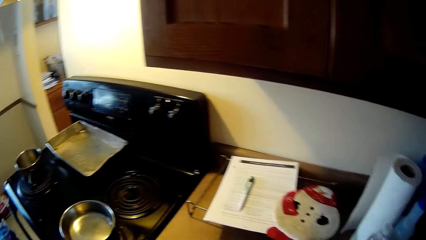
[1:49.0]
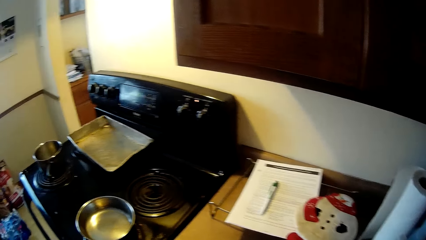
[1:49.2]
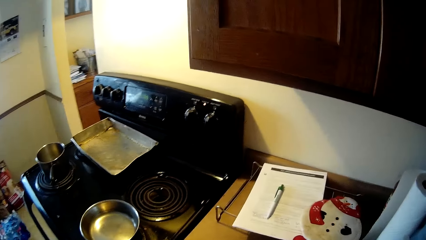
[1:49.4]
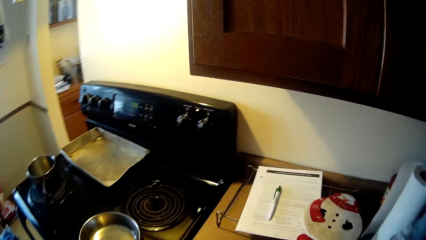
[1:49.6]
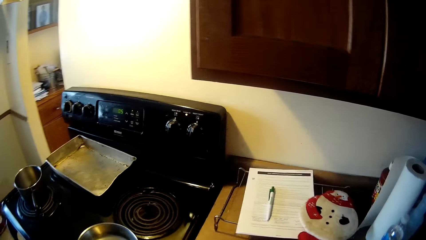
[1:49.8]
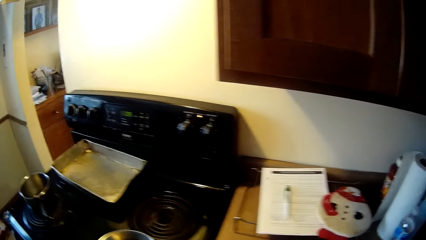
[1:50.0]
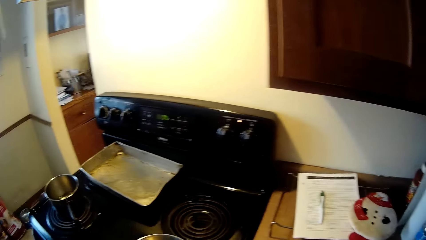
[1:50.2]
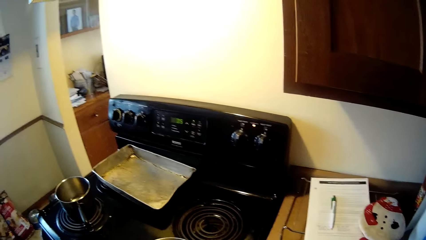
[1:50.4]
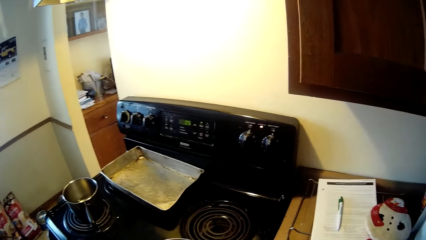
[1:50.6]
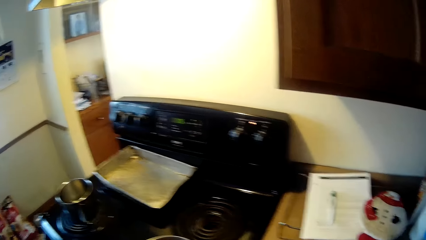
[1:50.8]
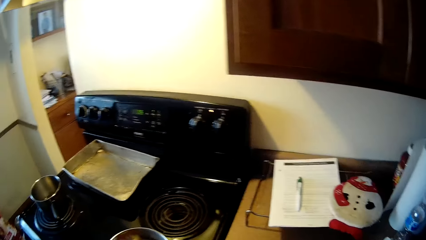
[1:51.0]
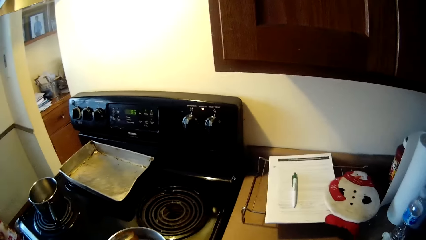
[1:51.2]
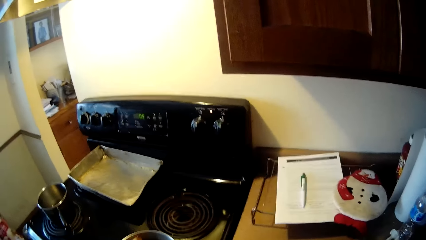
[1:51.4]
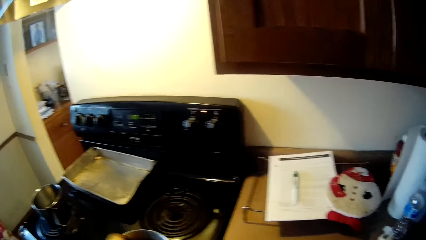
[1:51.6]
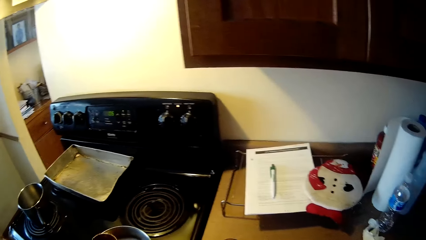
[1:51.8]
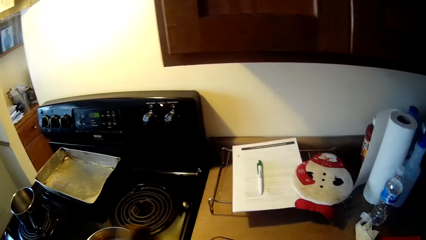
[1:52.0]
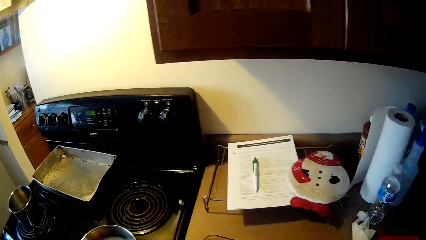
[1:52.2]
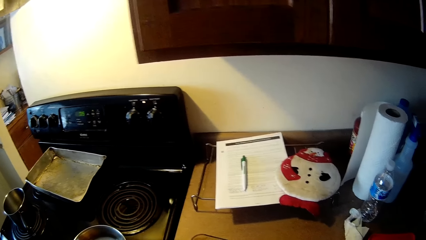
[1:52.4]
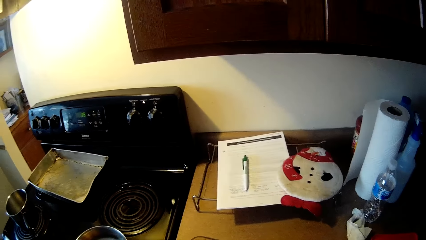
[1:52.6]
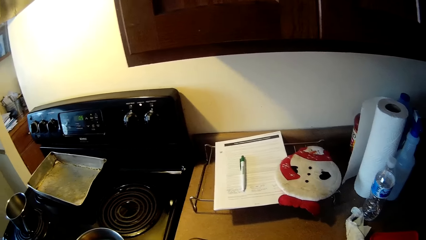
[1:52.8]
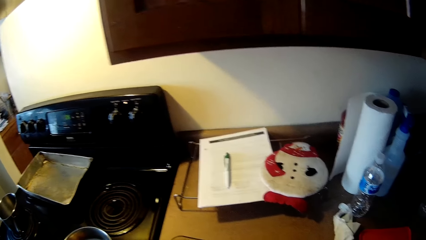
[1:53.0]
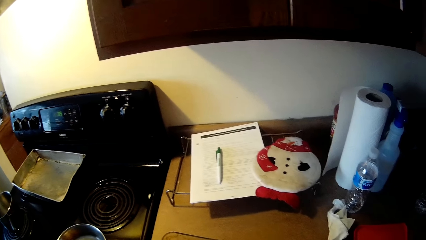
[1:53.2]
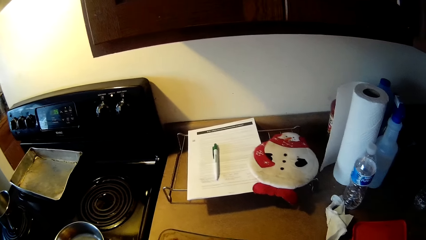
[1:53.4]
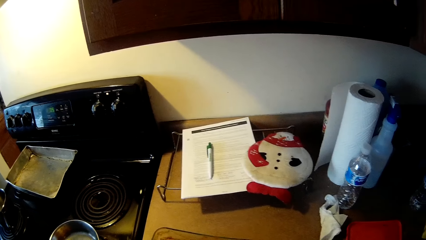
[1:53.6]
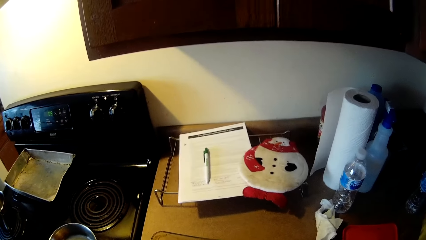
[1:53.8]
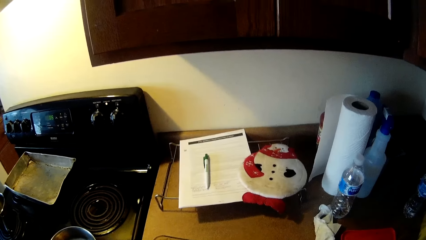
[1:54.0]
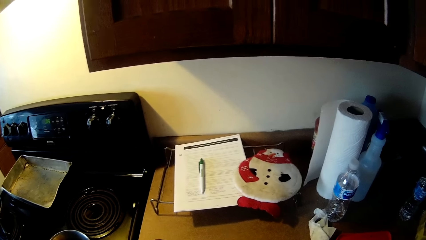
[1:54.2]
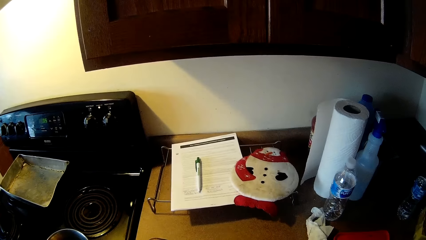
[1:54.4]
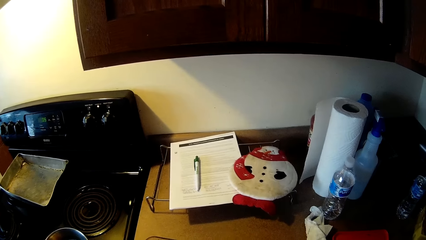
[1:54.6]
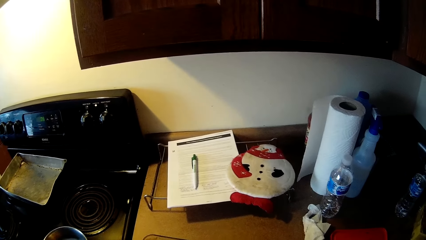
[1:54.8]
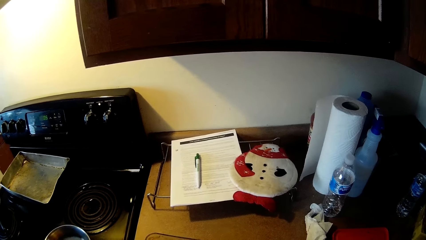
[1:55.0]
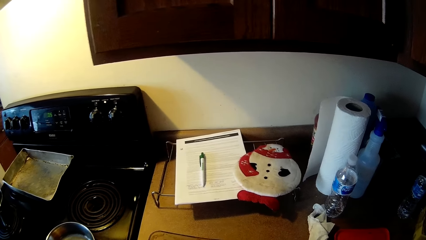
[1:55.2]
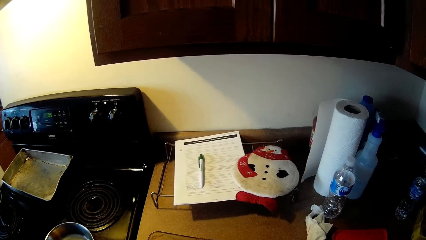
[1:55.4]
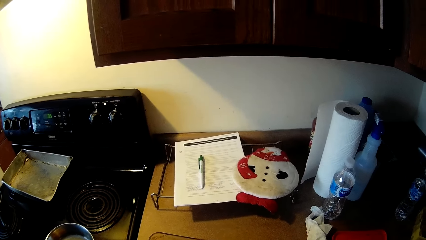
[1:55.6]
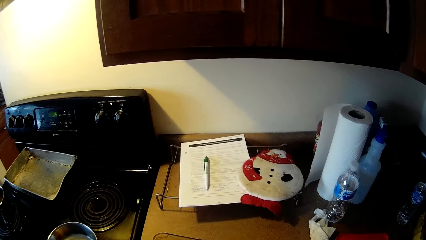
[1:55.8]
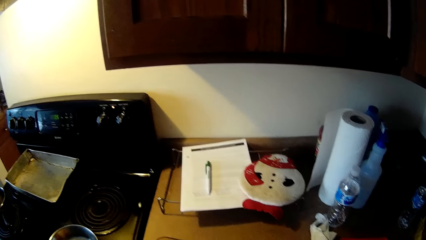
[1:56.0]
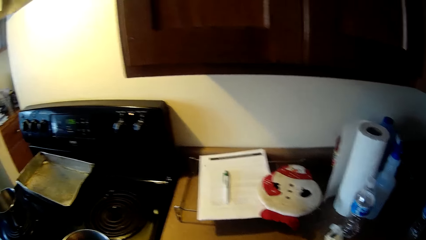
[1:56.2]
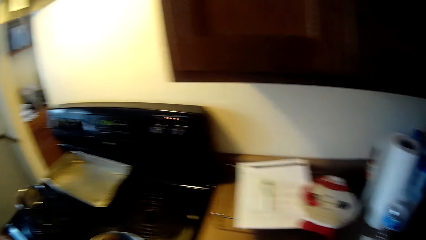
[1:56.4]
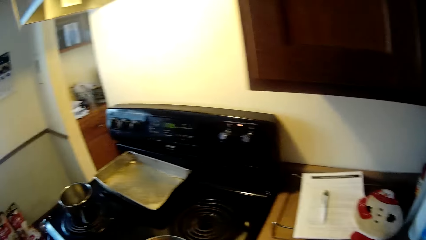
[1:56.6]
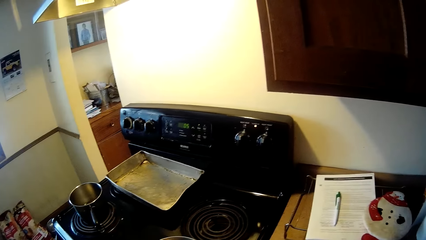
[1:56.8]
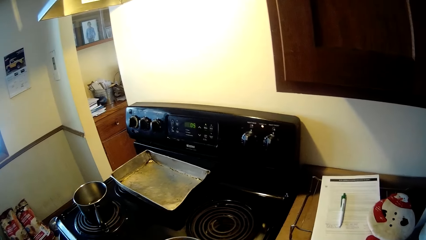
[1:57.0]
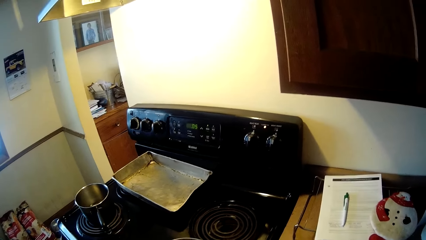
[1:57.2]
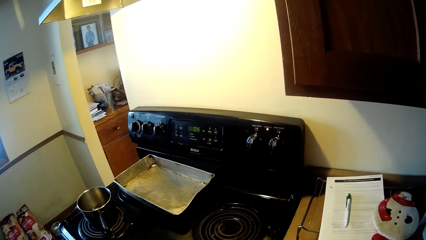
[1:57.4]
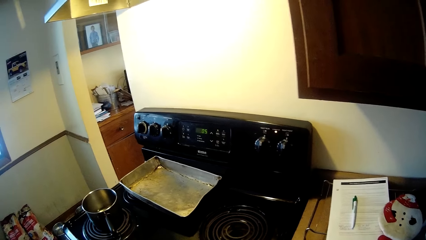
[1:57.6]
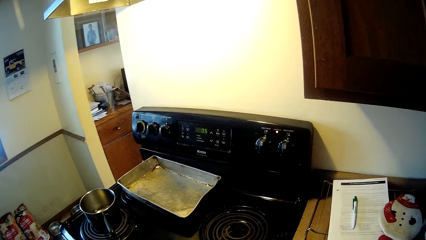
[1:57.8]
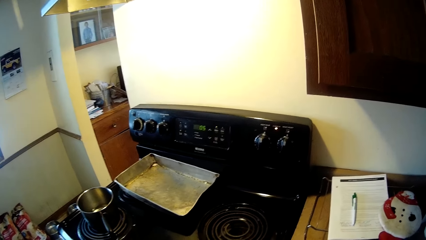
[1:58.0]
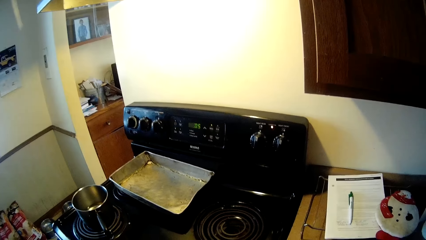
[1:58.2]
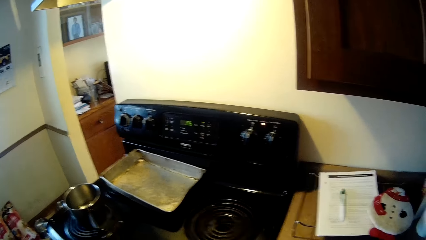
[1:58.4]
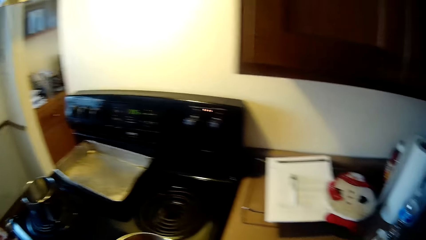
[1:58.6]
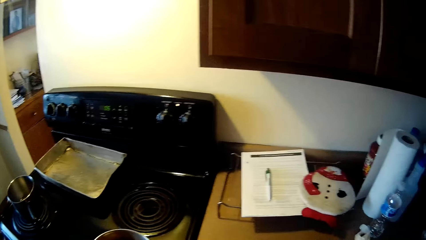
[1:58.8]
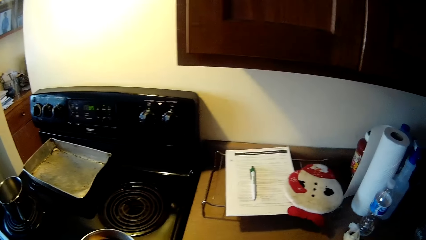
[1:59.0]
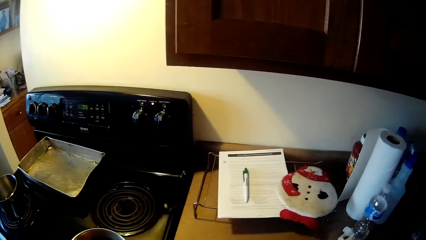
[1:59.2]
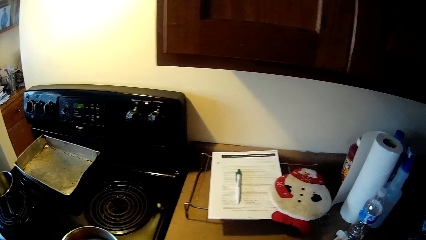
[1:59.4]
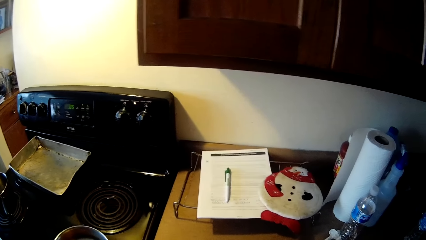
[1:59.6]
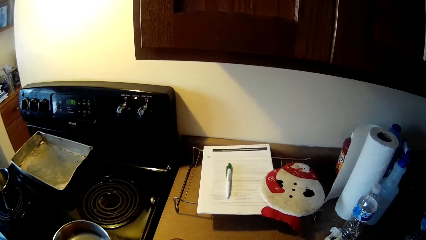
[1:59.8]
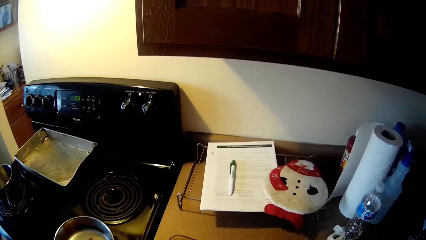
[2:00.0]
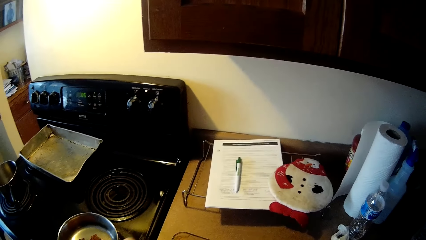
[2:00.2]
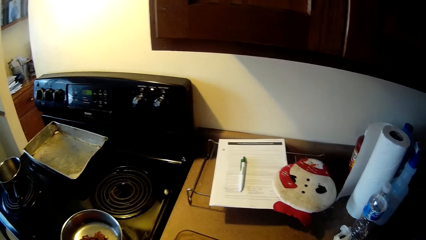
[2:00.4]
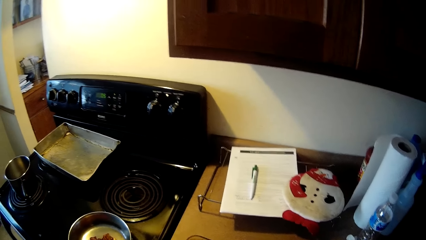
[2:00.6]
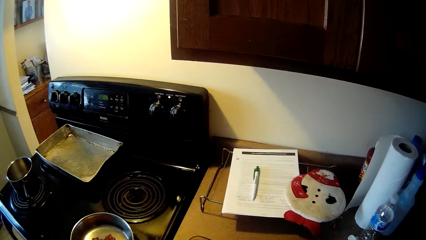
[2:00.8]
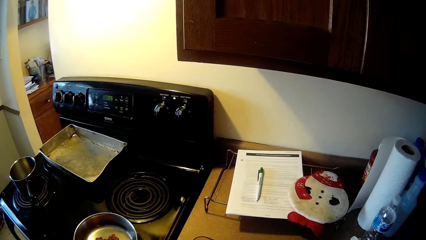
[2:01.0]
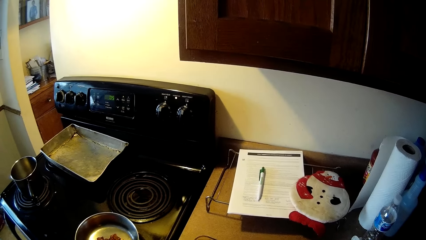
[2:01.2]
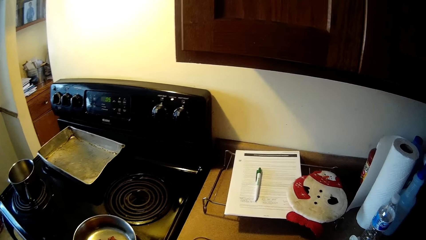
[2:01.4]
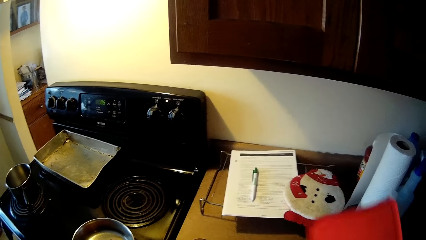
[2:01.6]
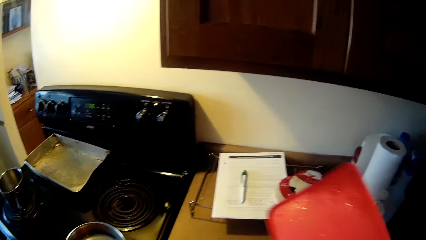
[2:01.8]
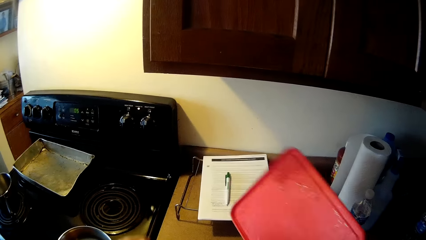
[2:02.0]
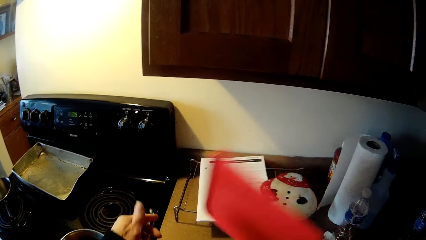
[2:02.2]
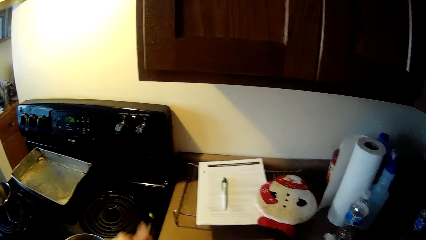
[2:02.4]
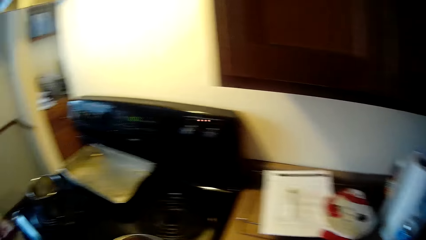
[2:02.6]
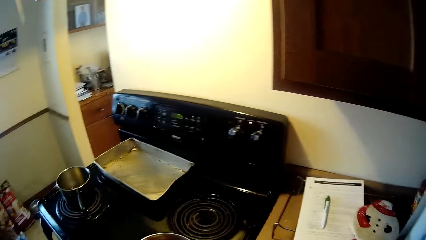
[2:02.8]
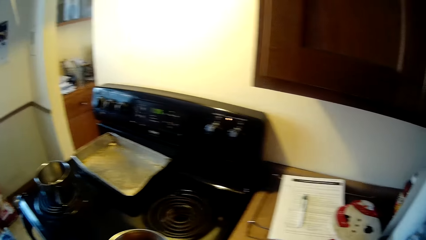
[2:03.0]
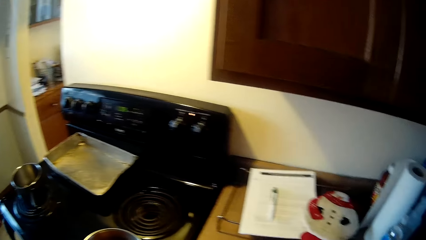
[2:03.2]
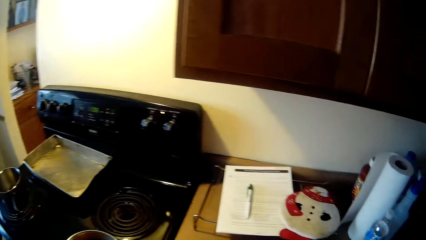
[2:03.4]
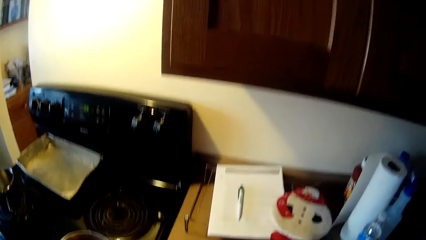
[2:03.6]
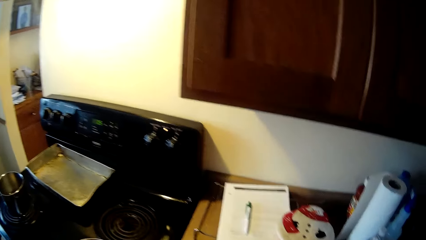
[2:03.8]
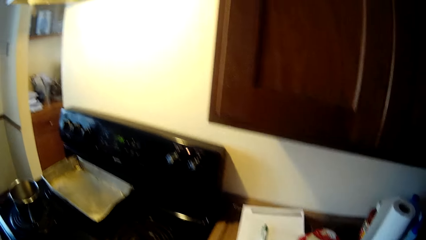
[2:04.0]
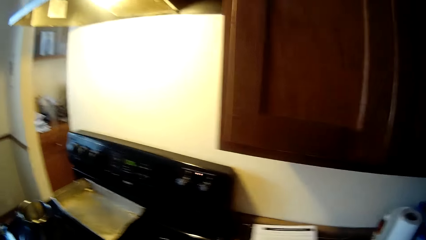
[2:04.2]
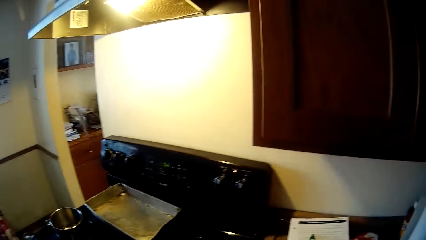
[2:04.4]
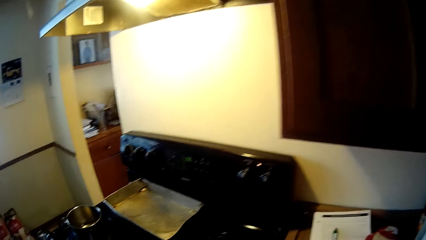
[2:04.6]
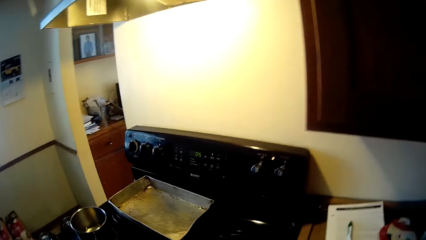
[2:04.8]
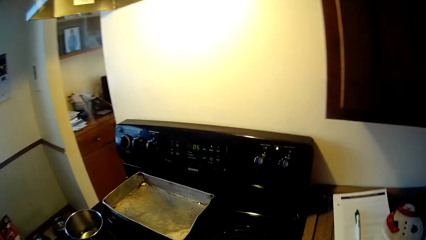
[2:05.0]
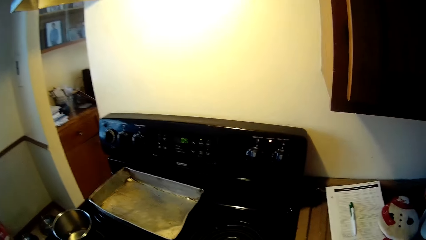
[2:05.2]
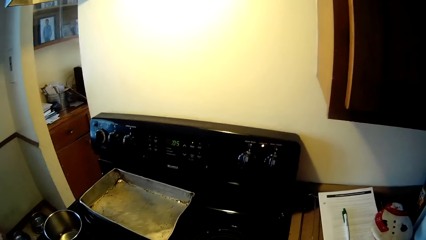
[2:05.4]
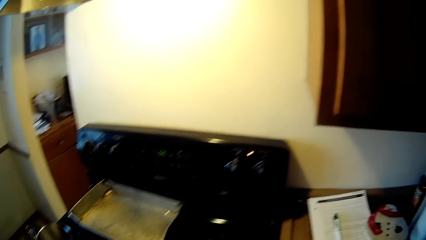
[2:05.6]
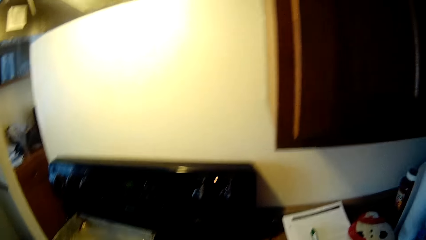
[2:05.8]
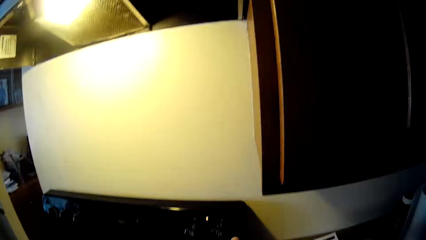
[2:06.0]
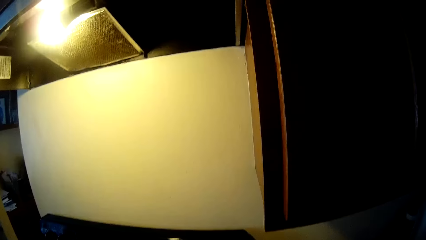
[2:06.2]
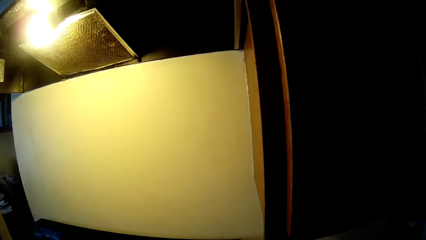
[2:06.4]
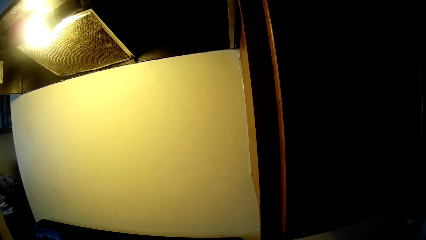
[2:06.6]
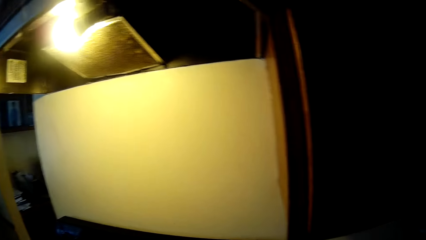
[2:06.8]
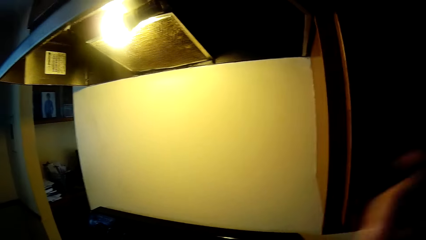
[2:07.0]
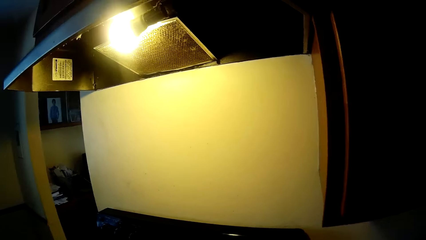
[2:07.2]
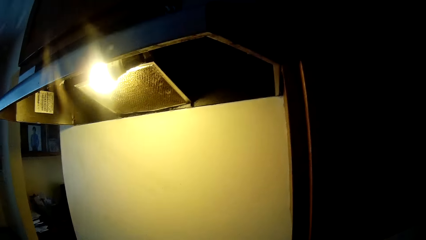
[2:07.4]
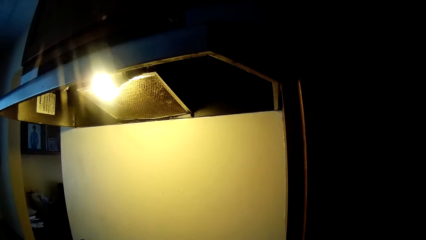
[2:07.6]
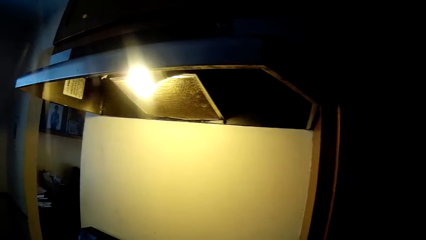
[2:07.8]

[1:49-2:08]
The camera wearer scoops some quantities of food with a cup from a bowl into a pot on the cooker. She rinses the frying pan. She lifts up the red plastic cover or chopping board from the kitchen worktop with her right hand. She holds the red plastic cover with her left hand. She looks around.
